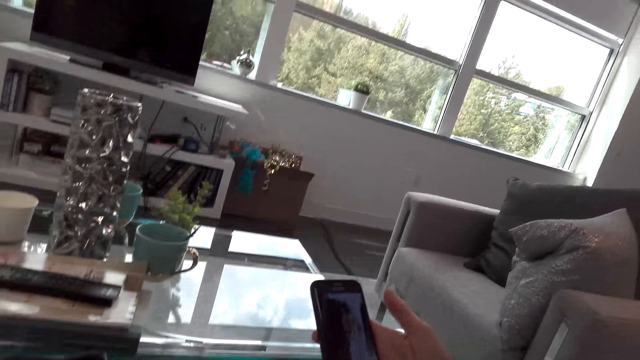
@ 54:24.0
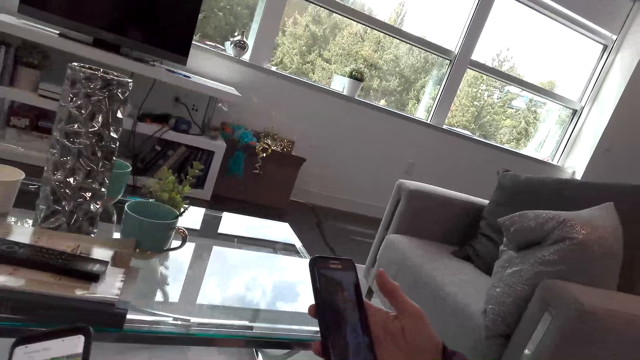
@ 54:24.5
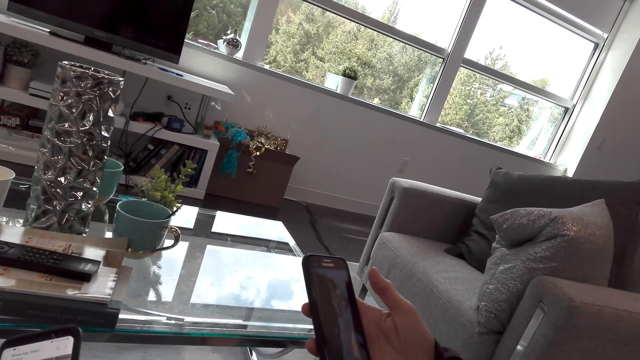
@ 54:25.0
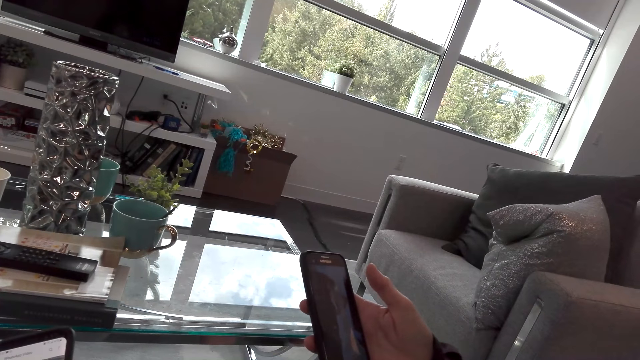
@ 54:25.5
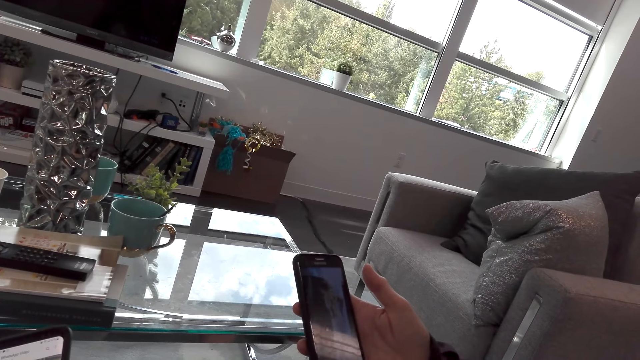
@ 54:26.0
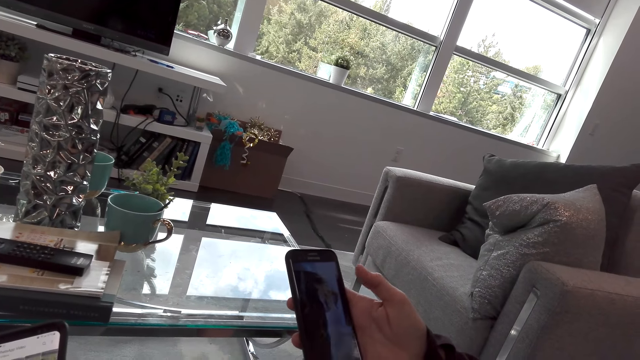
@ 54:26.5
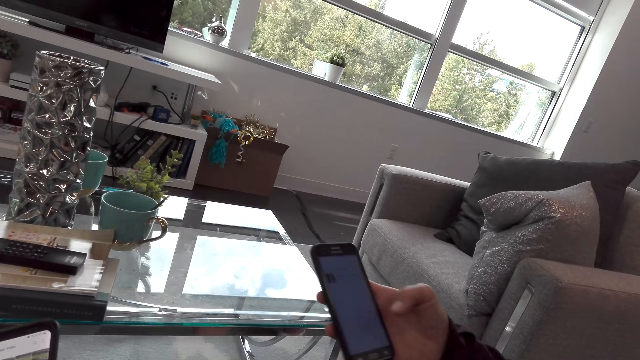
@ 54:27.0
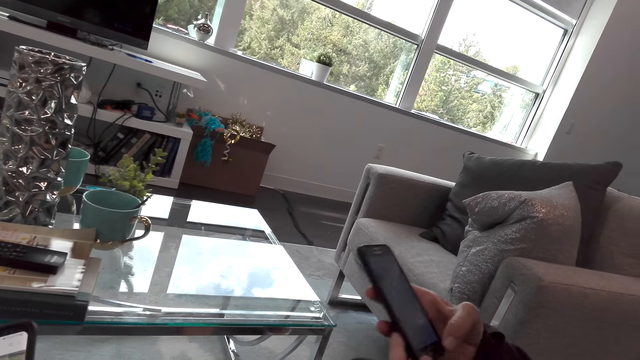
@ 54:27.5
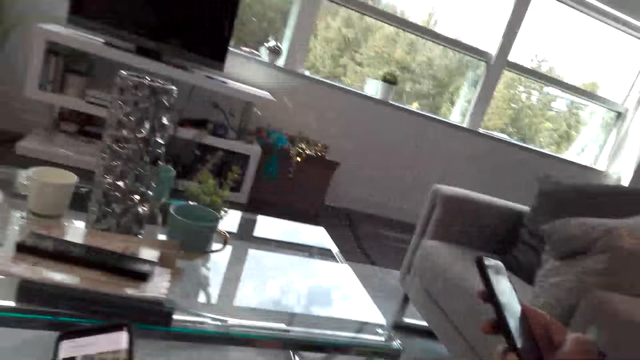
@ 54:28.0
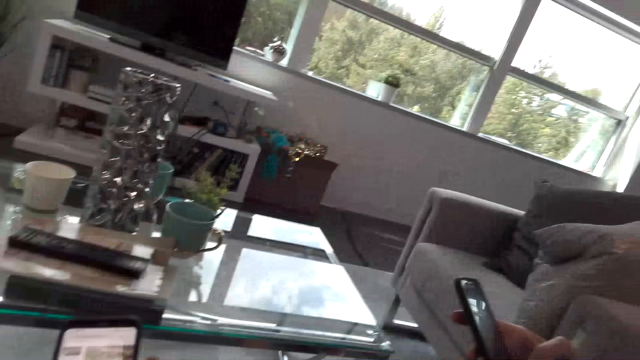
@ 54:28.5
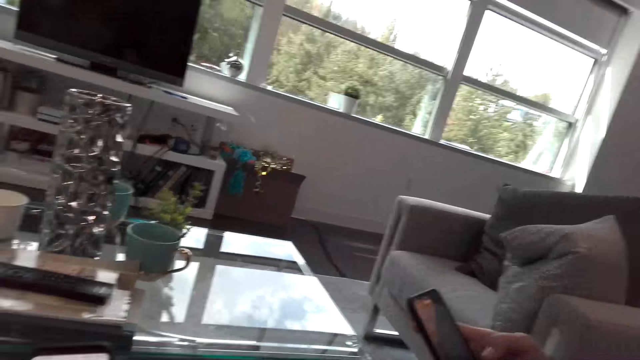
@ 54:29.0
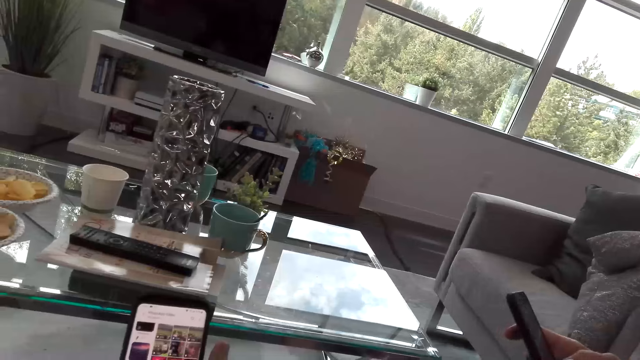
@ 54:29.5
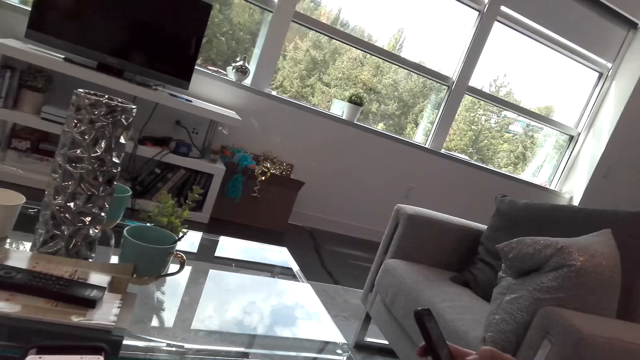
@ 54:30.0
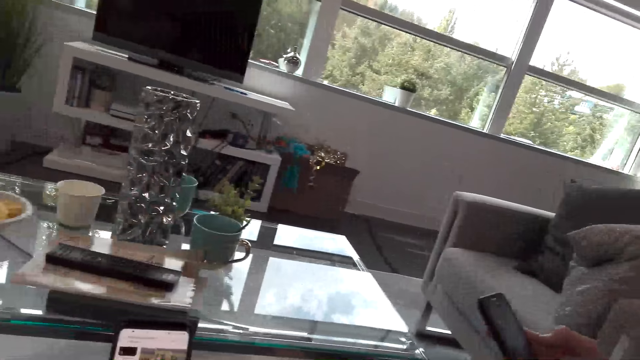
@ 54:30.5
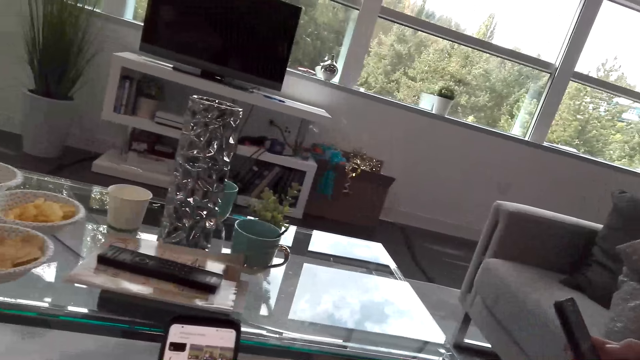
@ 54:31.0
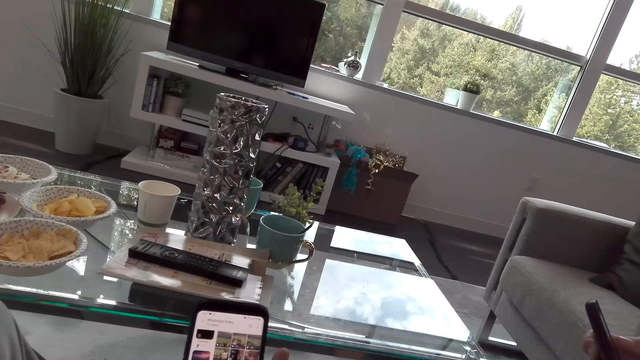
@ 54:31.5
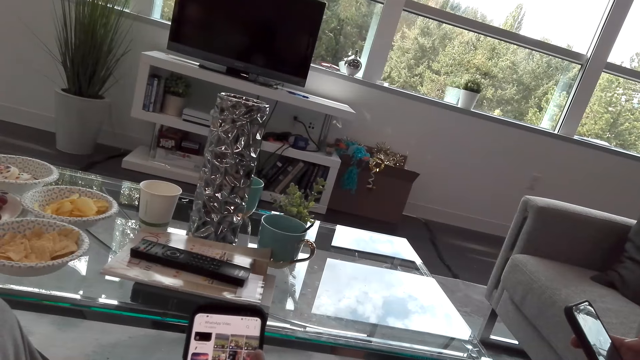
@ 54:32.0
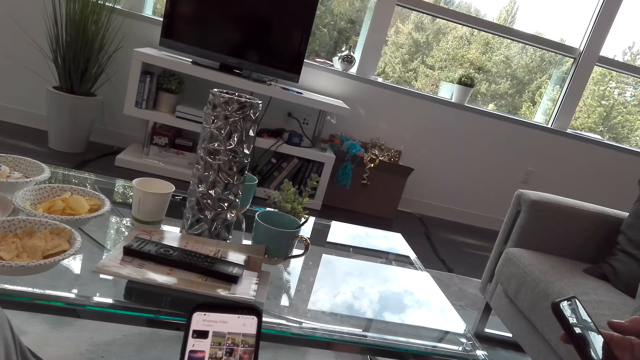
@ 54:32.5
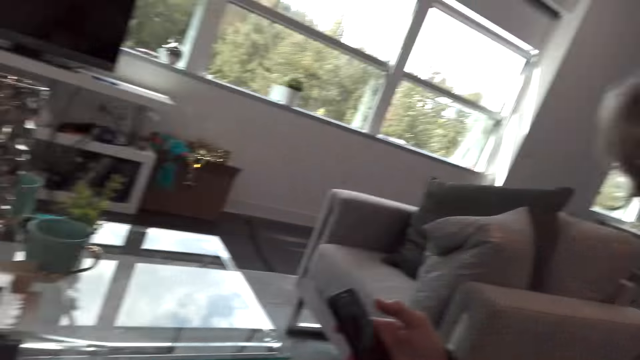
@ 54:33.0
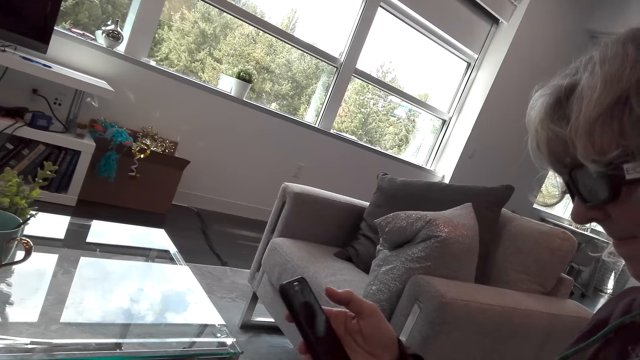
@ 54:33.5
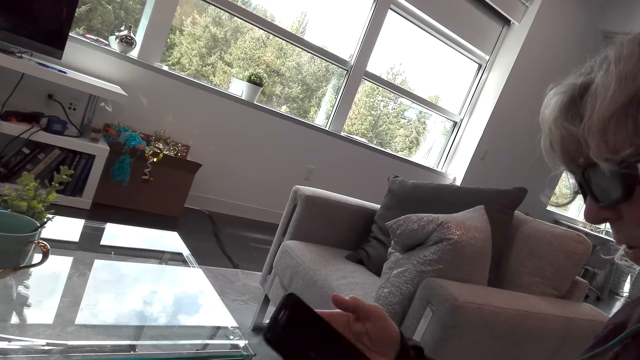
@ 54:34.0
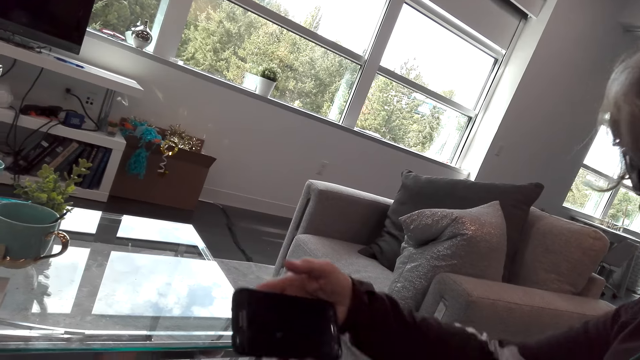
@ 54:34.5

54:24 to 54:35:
A lady touches her phone's screen. The lady uses her phone.

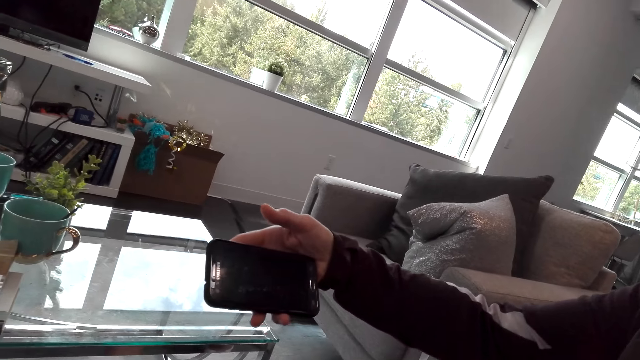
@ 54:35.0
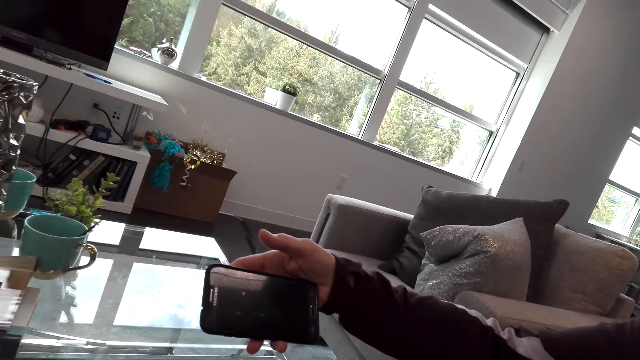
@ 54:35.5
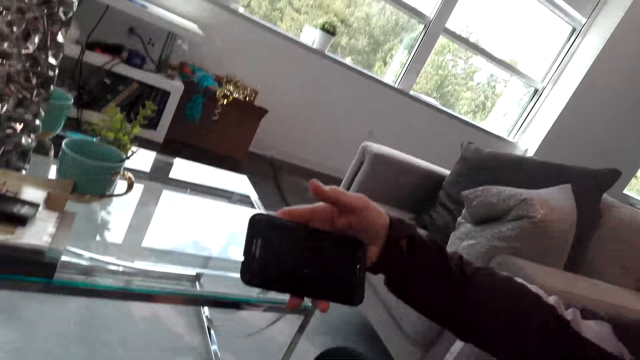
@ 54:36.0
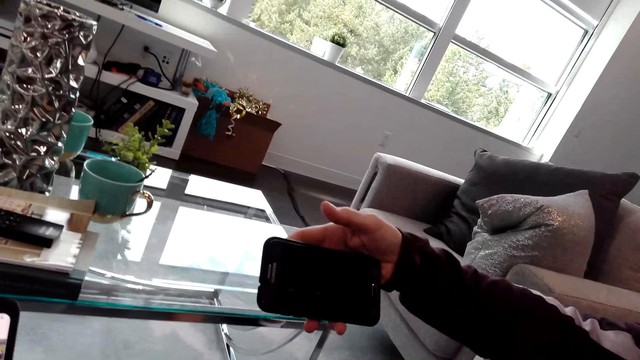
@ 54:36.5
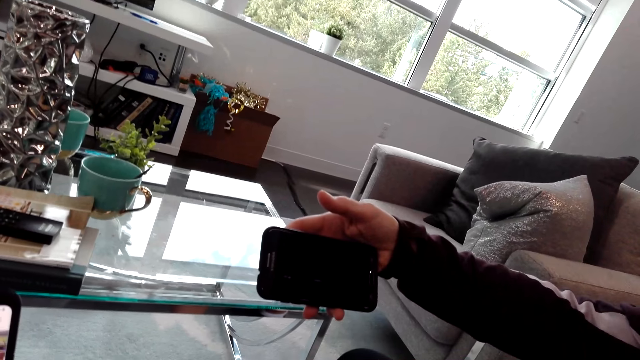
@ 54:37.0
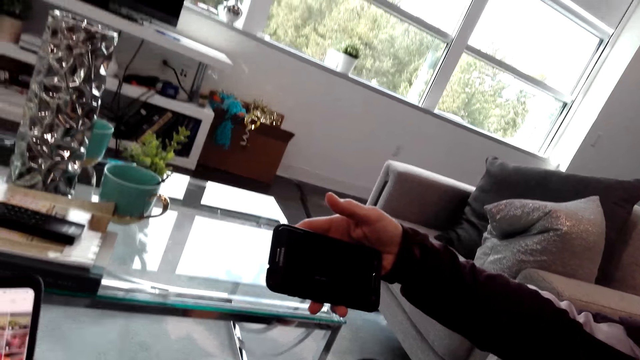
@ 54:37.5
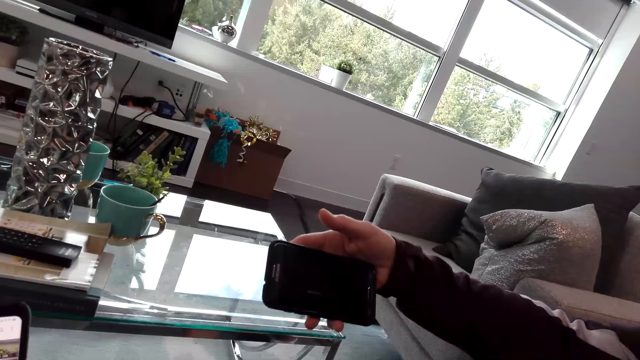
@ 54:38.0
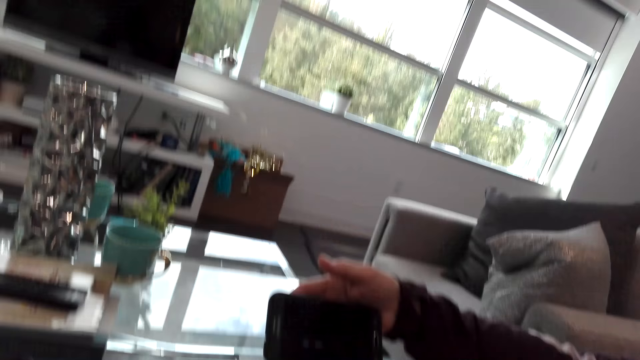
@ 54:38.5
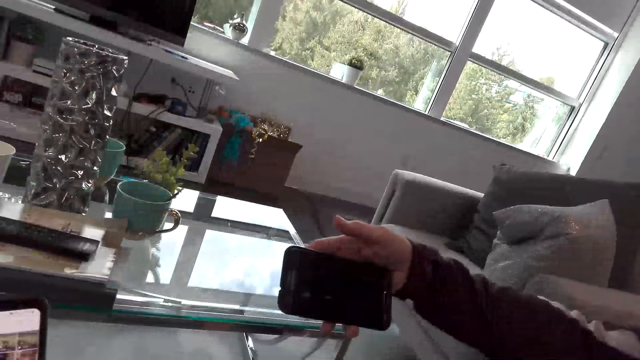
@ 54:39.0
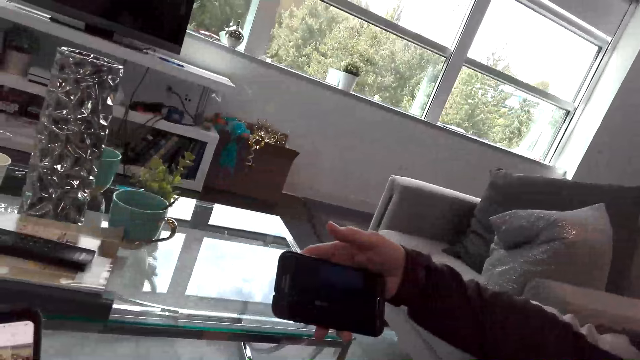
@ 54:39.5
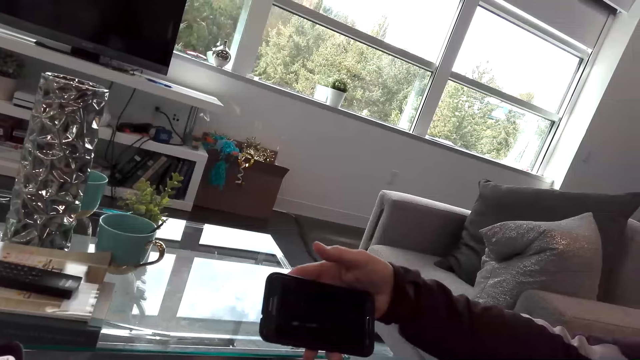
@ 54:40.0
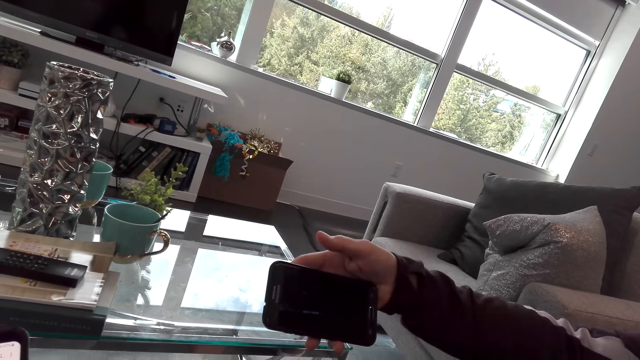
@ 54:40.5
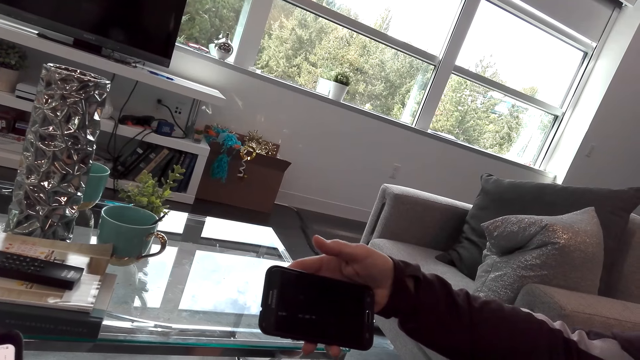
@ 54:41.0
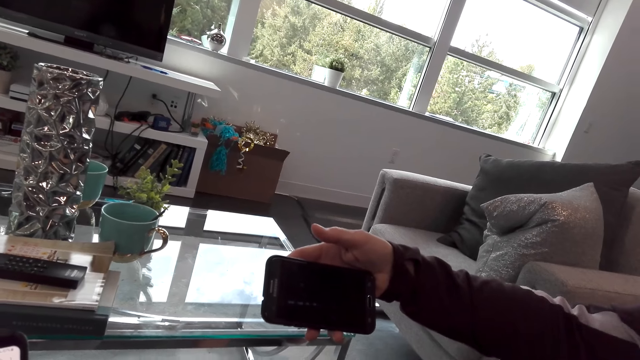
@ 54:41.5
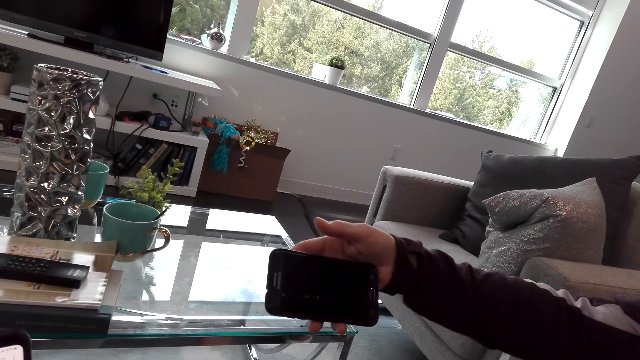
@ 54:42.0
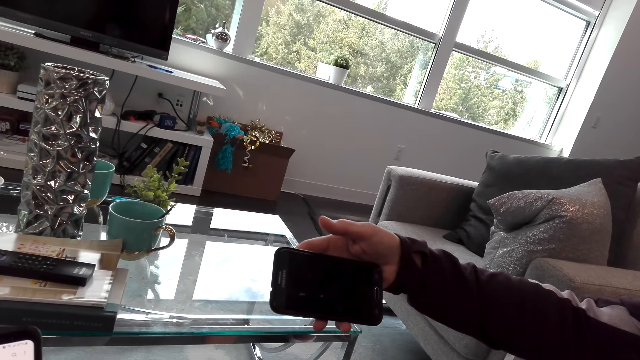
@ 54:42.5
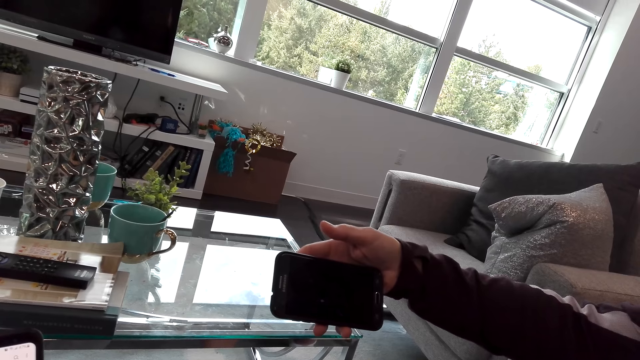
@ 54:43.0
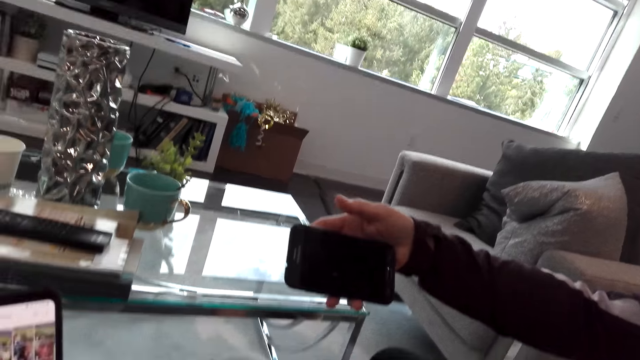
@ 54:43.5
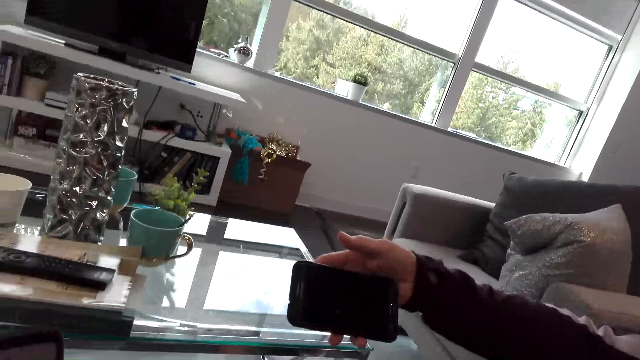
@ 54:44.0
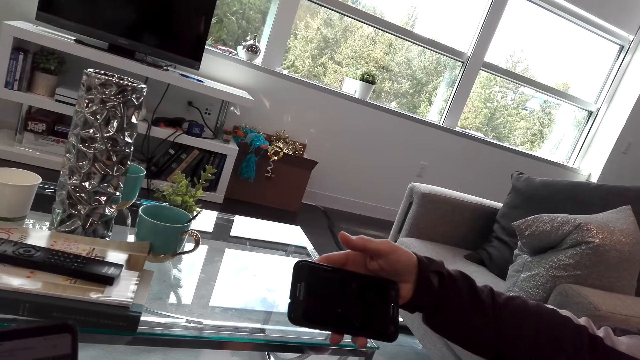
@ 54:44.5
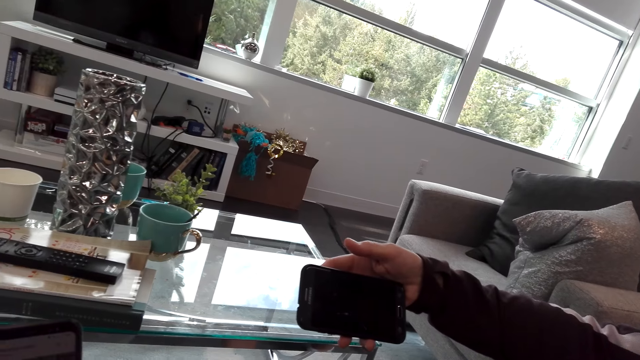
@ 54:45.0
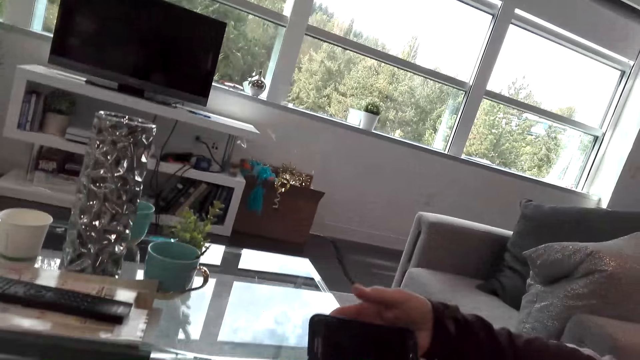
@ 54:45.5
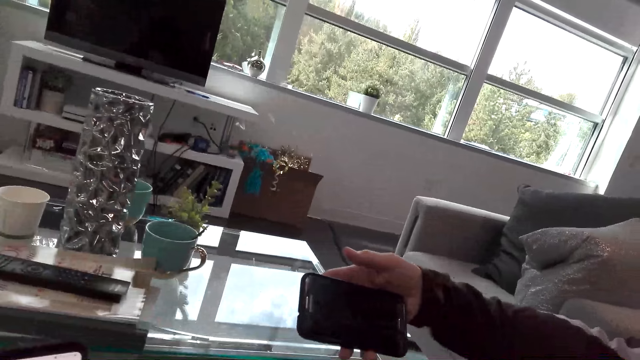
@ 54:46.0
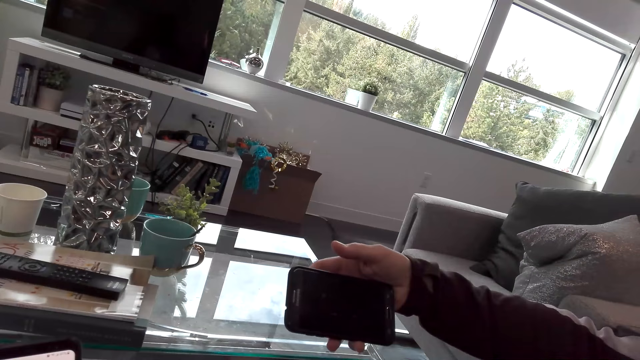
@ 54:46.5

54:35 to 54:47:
A lady rotates the phone and speaks to the camera wearer. The camera wearer speaks to the lady. The lady speaks to the camera wearer. The camera wearer speaks to the lady. The lady watches a video on the phone, speaks to the camera wearer and holds the phone up.
